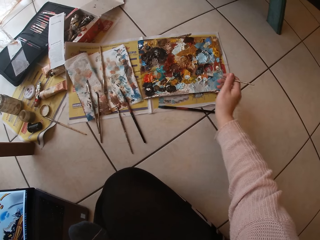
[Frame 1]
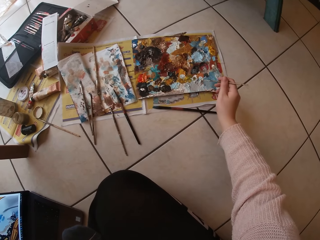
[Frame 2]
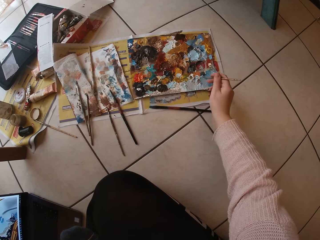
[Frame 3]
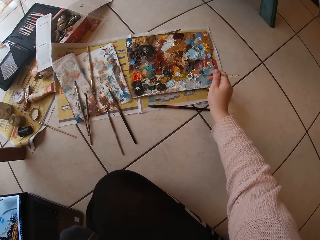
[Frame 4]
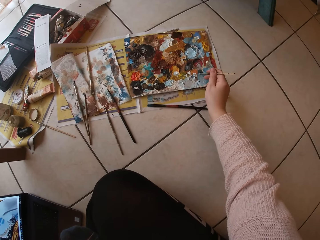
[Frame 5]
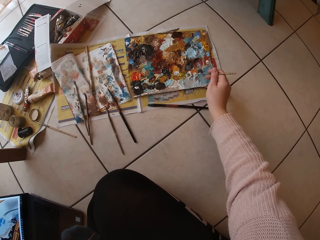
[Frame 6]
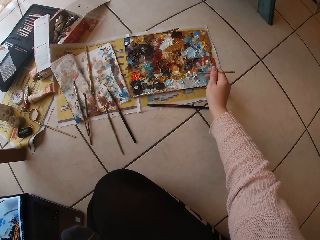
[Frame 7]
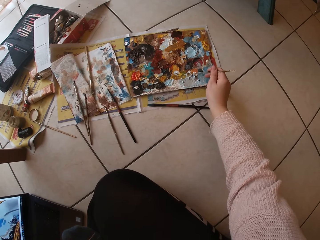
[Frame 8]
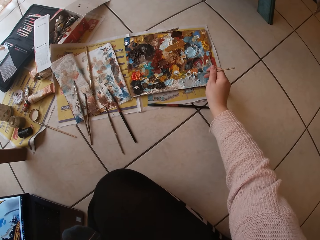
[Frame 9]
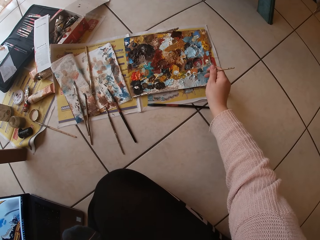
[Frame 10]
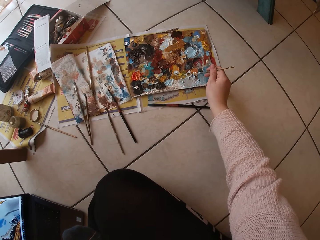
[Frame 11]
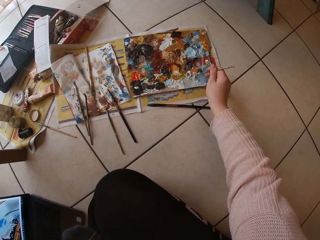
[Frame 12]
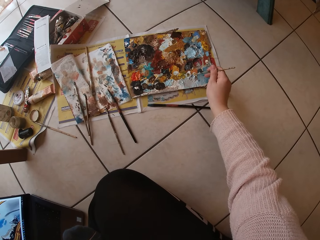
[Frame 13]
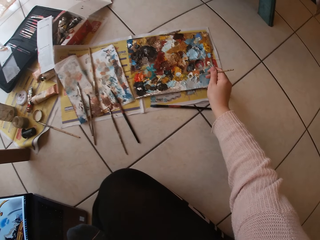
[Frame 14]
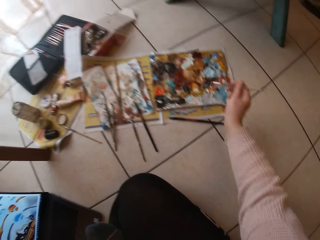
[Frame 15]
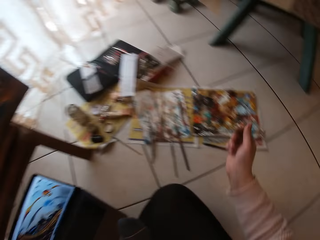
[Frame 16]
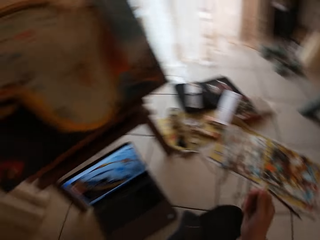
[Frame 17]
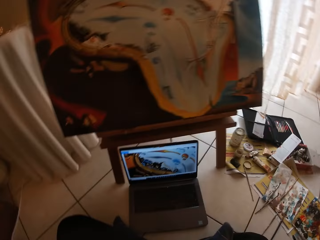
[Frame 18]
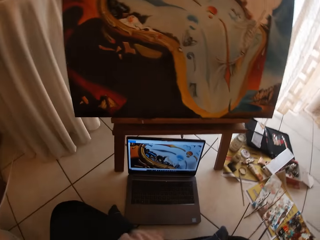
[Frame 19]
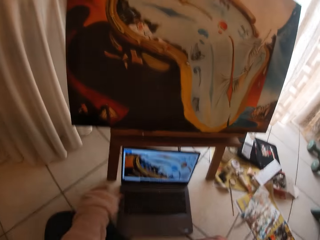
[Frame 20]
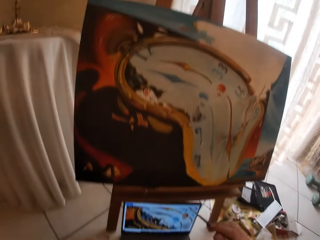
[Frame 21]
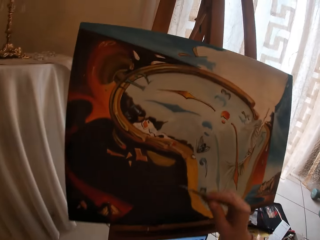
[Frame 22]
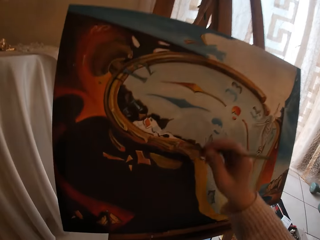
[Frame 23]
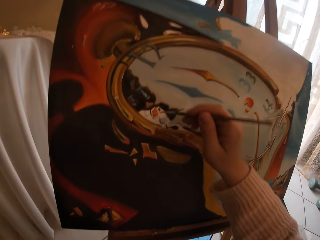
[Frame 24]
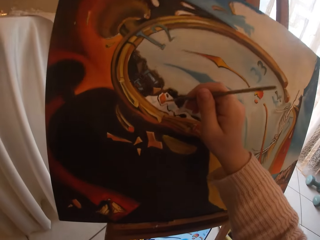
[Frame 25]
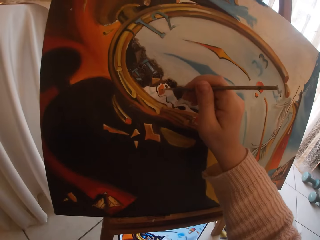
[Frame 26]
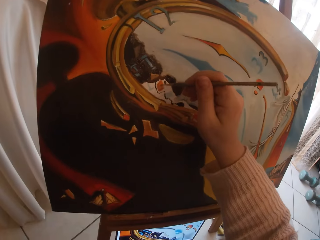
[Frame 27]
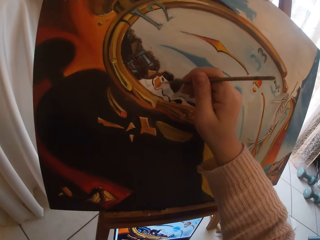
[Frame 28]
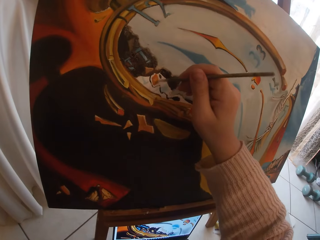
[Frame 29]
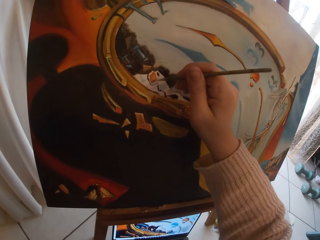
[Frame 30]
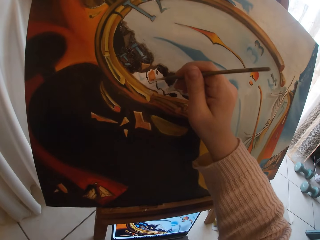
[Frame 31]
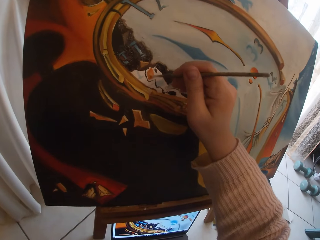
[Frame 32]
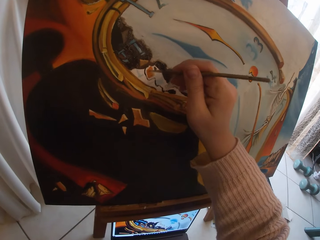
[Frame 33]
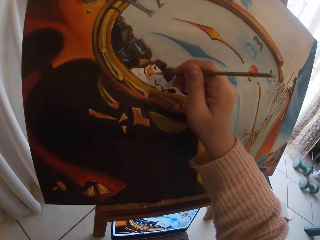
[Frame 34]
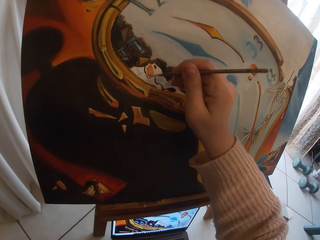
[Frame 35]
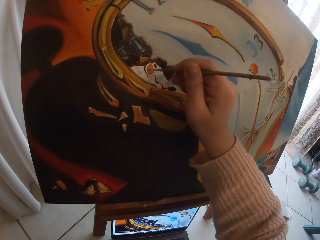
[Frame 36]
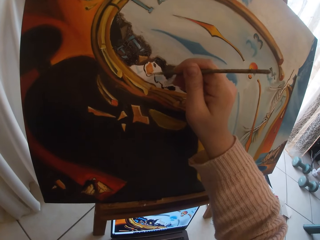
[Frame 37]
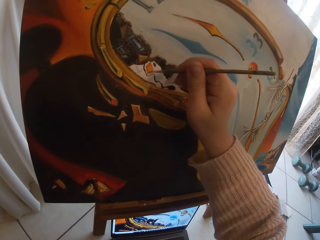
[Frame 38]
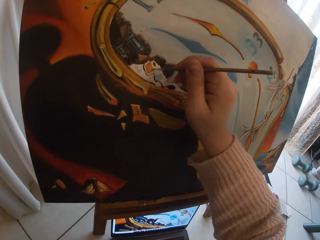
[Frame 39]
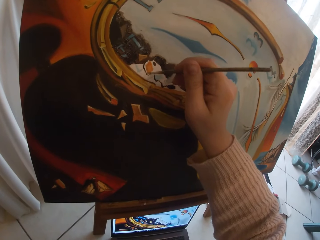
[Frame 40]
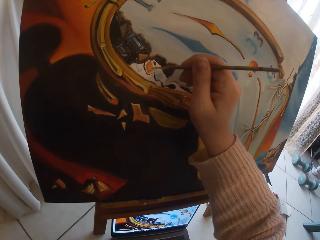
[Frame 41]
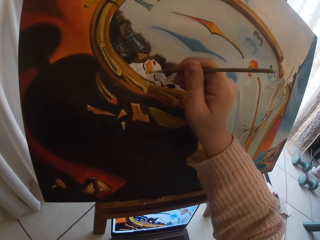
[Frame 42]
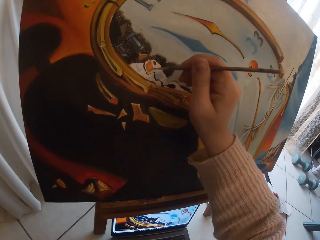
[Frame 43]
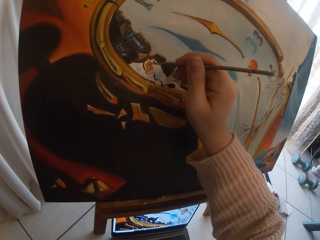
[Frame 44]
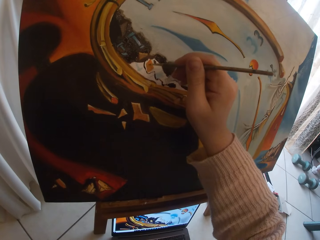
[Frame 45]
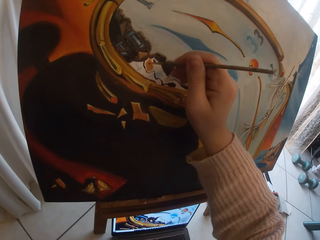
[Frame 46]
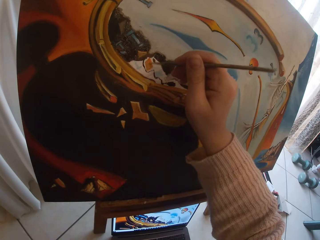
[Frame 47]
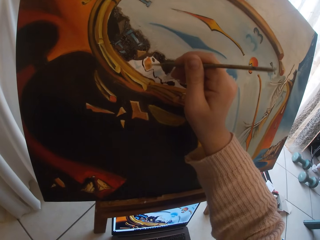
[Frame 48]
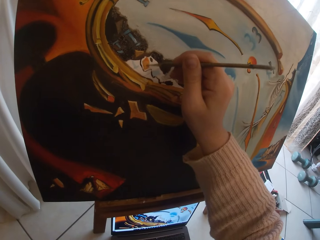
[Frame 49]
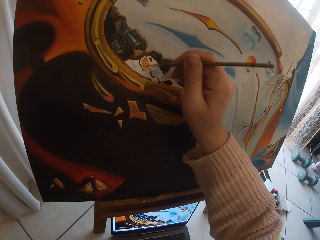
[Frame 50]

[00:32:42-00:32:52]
The camera wearer looks at the laptop. They paint the canvas board using a brush.

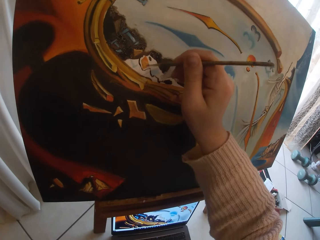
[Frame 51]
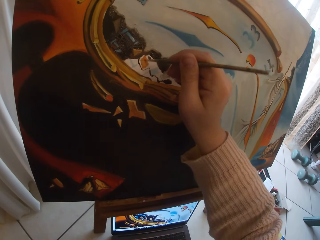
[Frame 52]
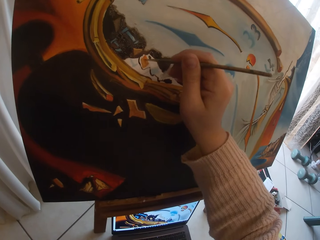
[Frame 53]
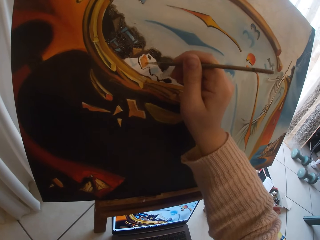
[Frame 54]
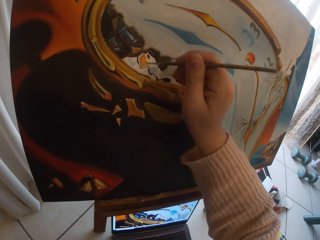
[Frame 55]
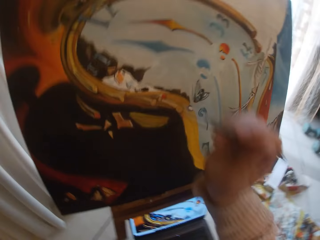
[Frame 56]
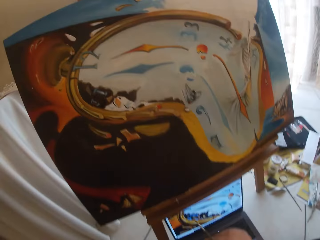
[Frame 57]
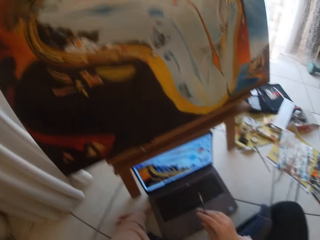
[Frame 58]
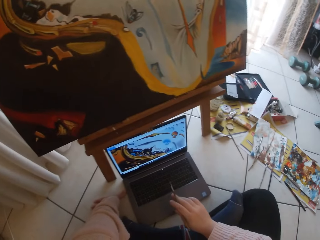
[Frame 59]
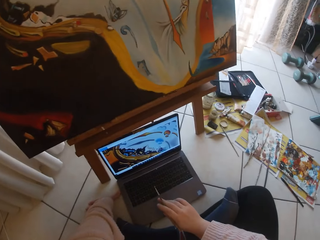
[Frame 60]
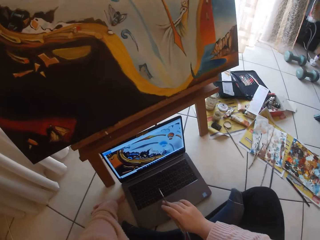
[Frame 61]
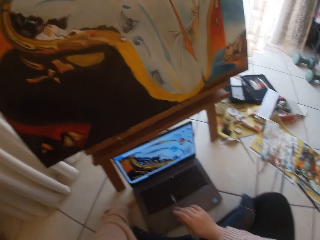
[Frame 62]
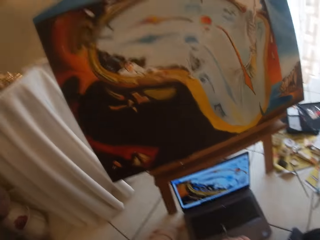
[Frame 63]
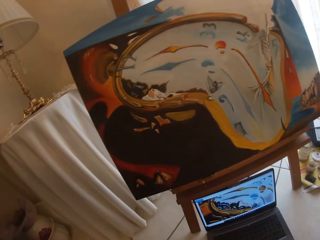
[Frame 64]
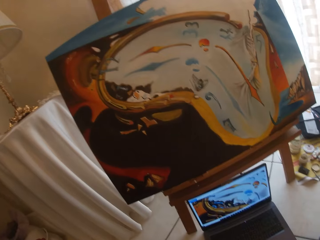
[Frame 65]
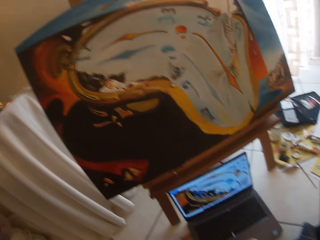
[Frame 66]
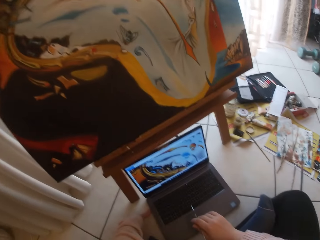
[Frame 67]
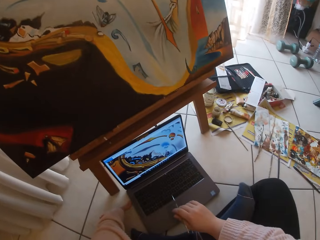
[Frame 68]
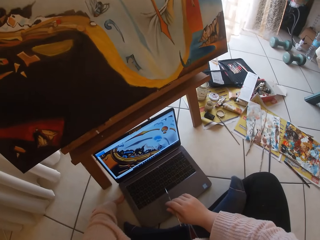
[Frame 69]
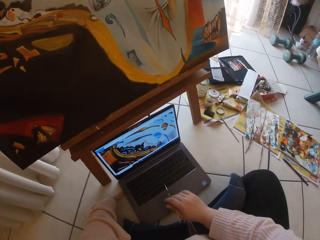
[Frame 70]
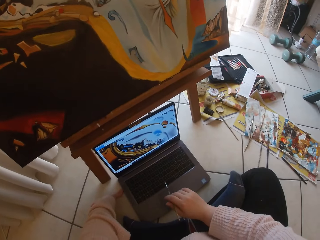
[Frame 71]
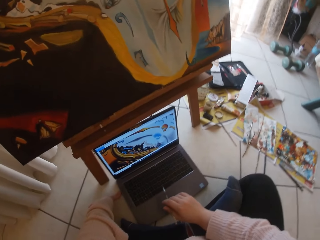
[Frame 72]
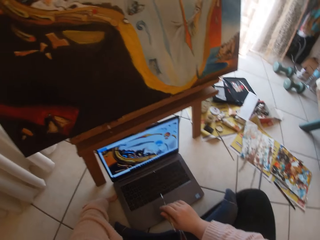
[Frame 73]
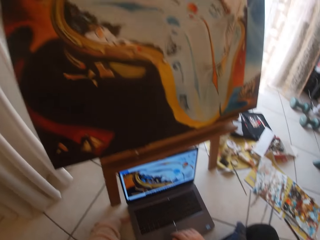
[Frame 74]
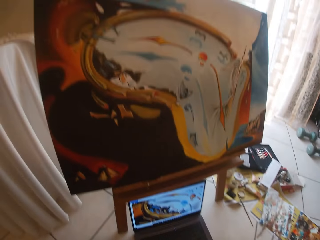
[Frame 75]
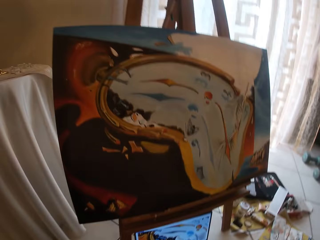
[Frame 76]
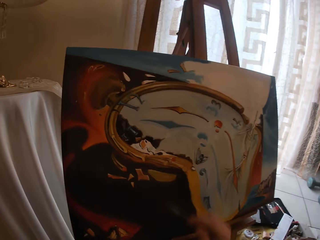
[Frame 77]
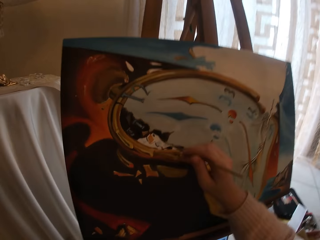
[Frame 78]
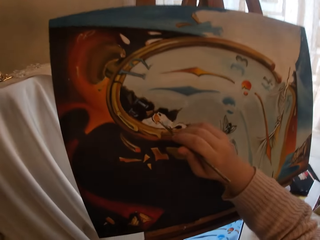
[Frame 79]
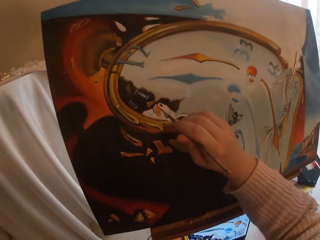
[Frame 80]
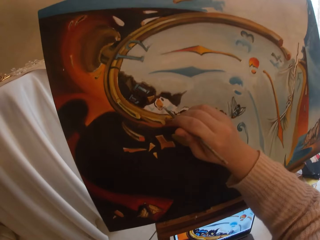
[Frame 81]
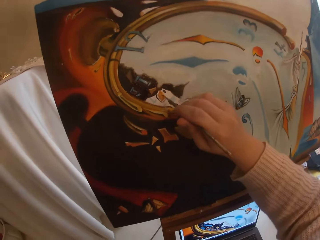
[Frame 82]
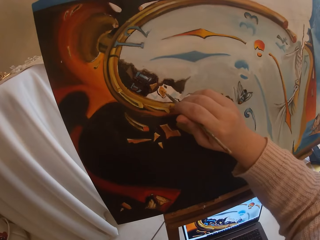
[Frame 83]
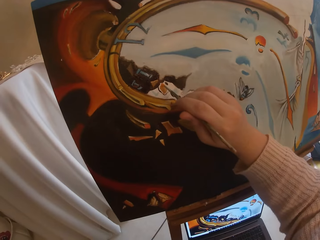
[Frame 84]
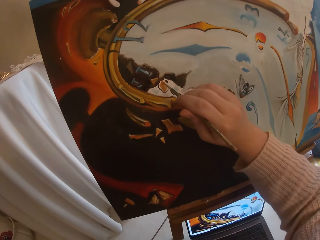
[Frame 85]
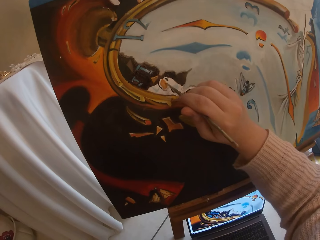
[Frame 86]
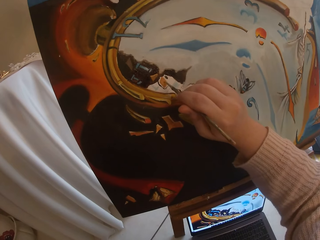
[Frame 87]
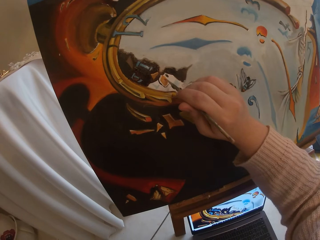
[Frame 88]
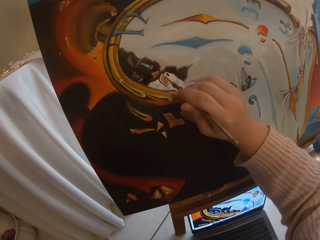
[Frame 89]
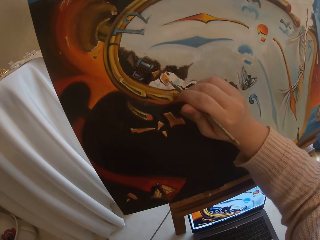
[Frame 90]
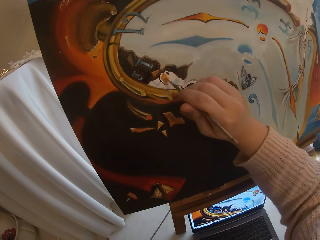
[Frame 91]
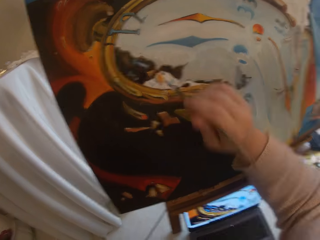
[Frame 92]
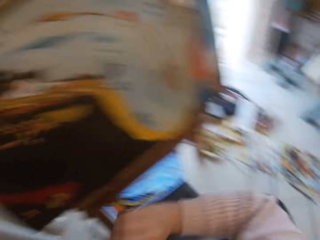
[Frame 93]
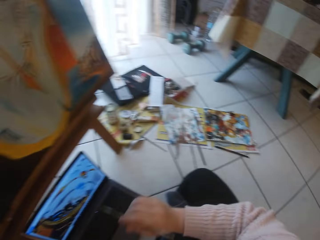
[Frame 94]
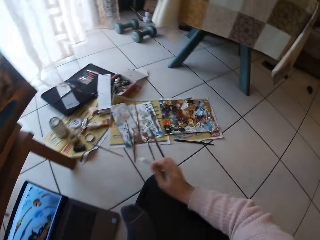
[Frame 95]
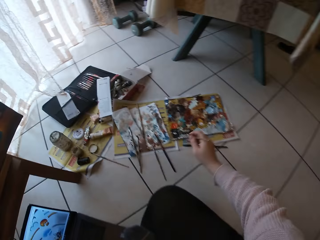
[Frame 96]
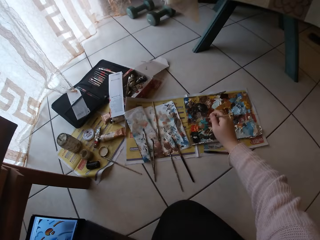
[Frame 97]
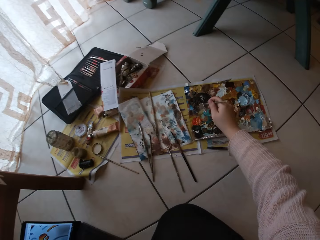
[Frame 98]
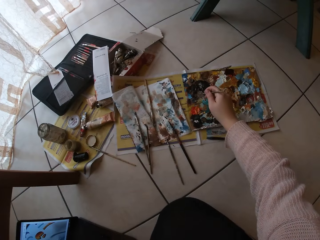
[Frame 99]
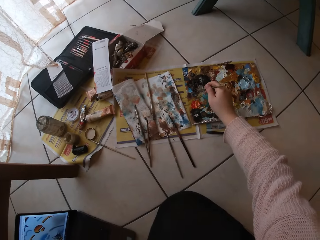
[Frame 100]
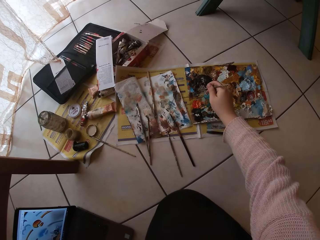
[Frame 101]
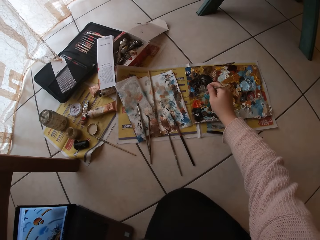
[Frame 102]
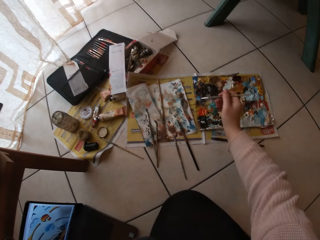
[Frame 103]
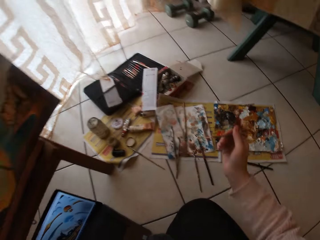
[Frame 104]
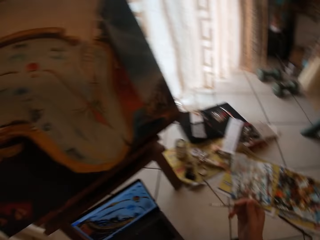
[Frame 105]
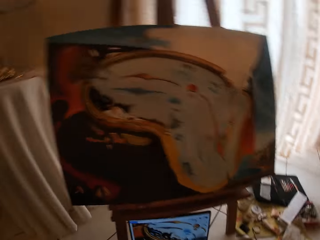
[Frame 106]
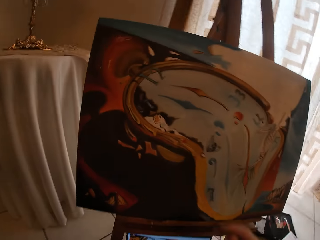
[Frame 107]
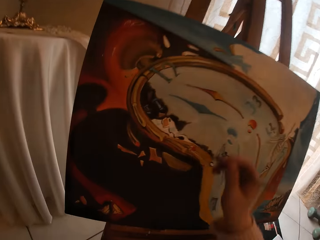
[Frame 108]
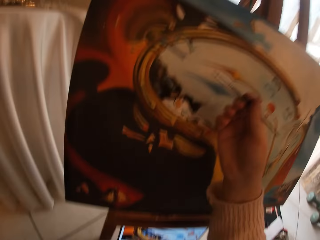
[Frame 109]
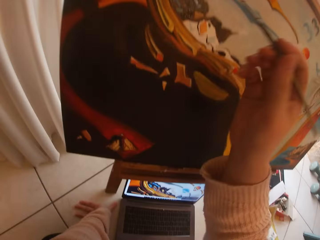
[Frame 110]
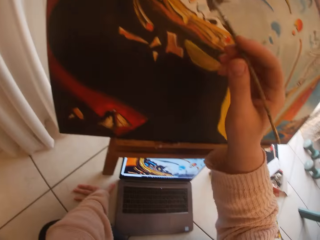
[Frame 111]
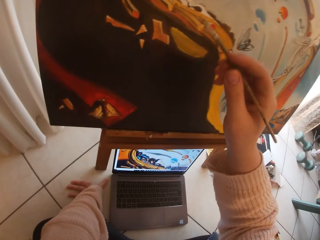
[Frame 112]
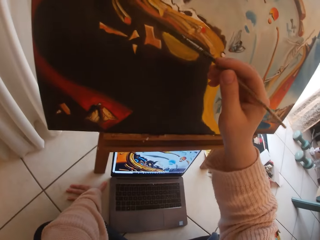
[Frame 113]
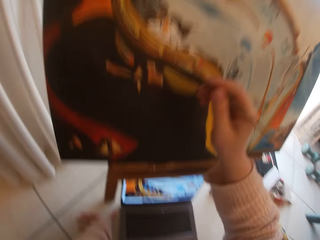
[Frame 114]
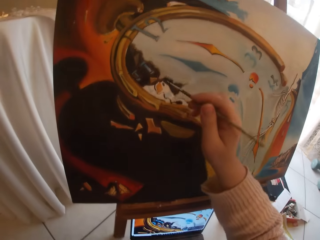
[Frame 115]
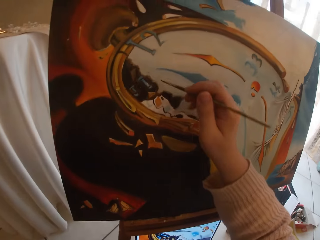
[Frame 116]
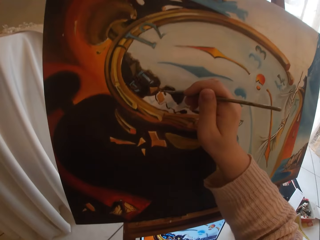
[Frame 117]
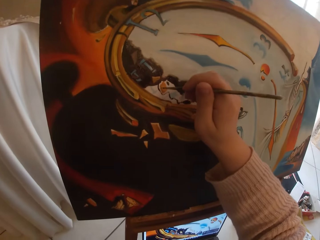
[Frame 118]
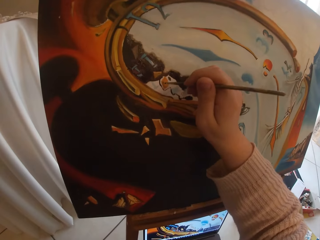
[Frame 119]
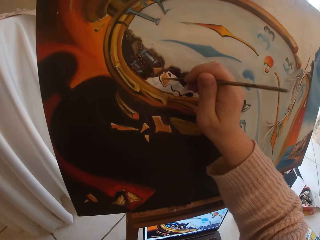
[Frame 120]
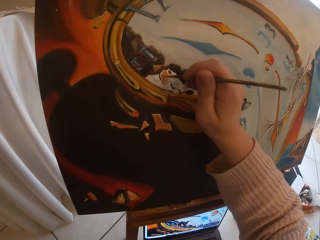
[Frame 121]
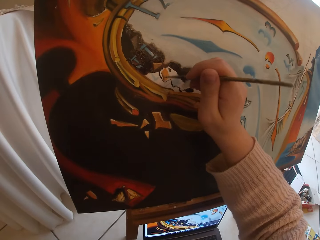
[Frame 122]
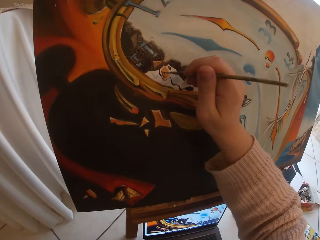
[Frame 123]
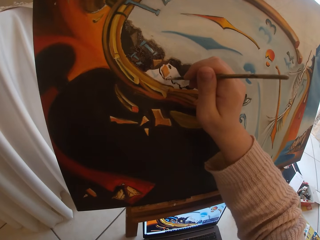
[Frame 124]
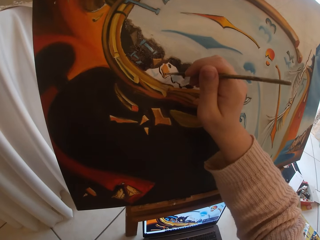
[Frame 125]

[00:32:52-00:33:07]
The camera wearer takes her hand off the canvas board. She touches the touch pad of her laptop with her right hand and scrolls the laptop. She paints the canvas board using a brush. She touches paint on the paint paper palette on the floor with the paintbrush. She paints the canvas board using the brush. She looks at the laptop.
